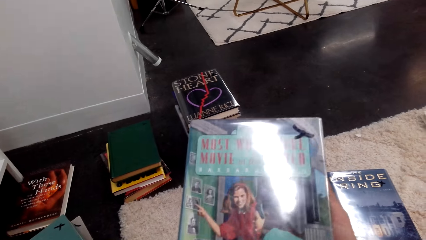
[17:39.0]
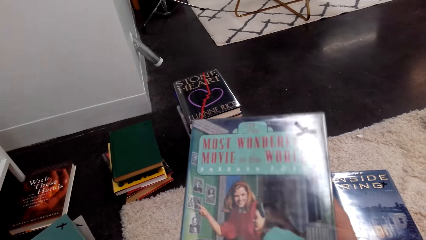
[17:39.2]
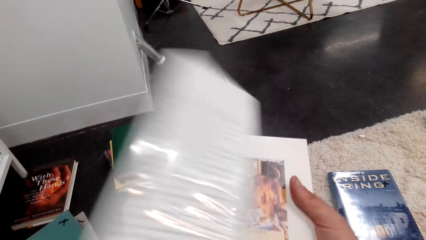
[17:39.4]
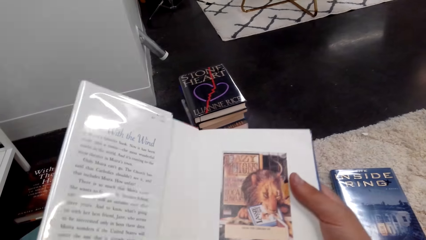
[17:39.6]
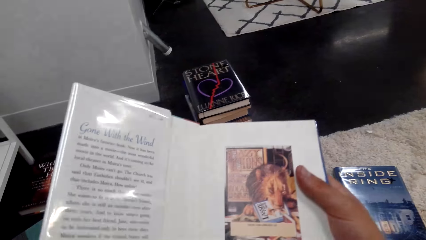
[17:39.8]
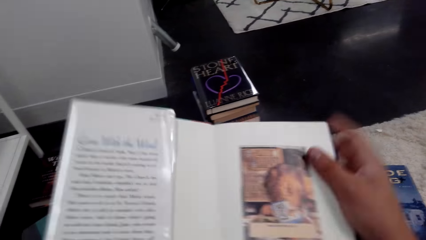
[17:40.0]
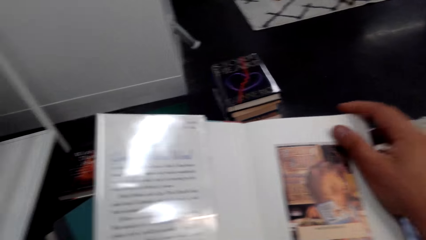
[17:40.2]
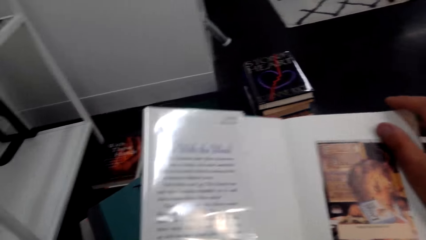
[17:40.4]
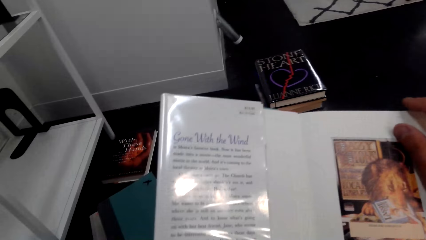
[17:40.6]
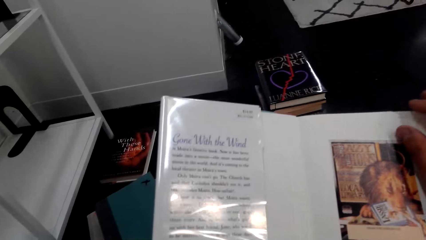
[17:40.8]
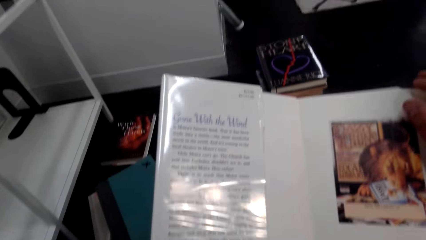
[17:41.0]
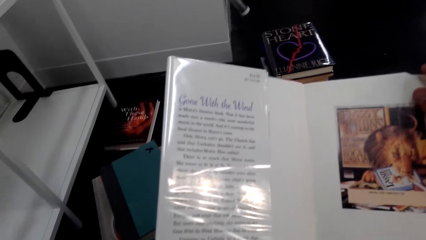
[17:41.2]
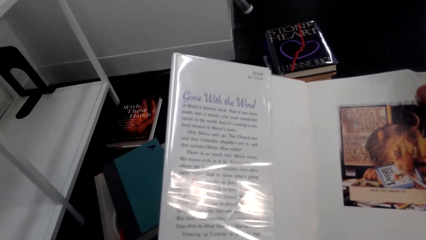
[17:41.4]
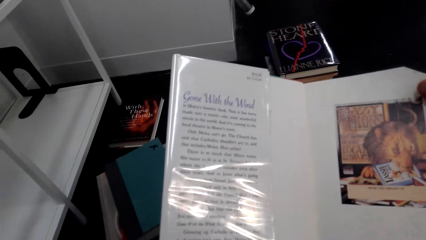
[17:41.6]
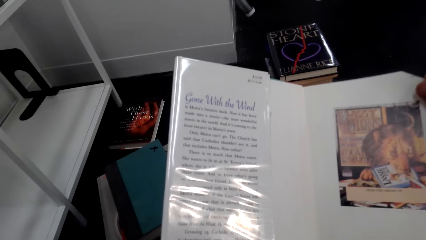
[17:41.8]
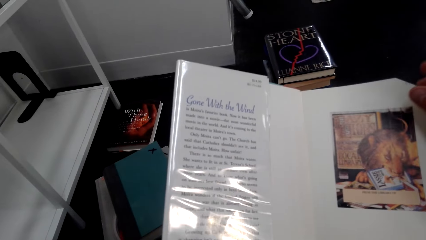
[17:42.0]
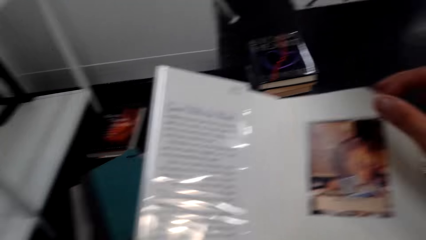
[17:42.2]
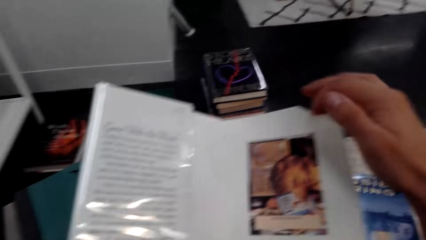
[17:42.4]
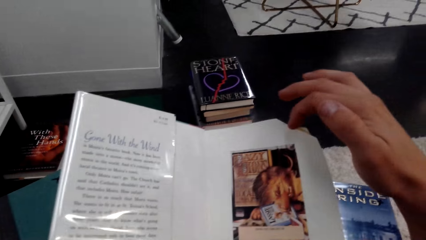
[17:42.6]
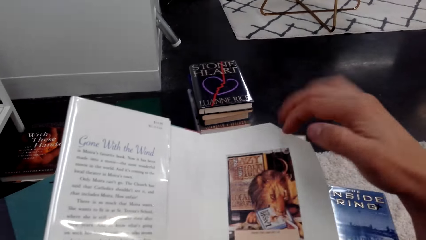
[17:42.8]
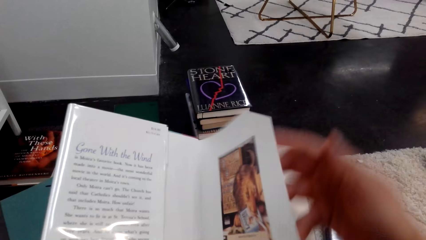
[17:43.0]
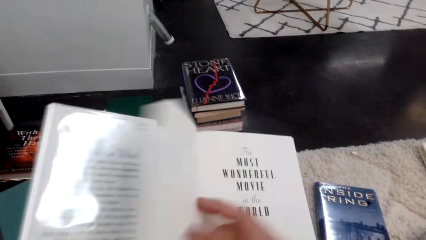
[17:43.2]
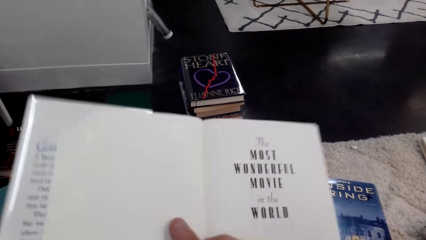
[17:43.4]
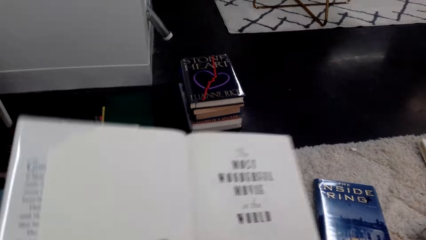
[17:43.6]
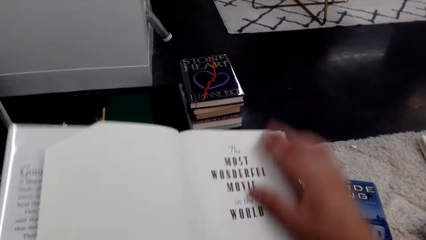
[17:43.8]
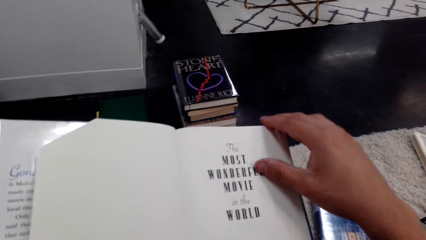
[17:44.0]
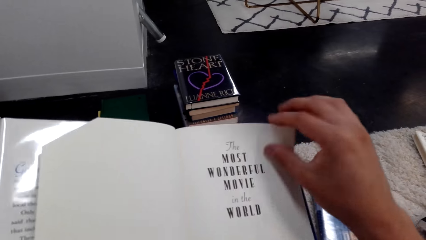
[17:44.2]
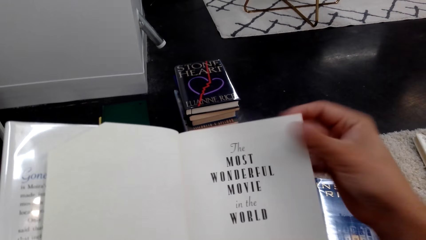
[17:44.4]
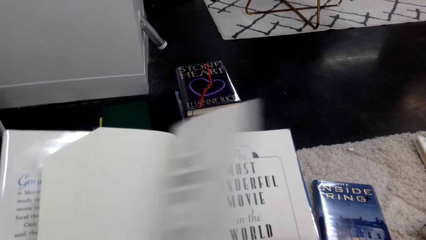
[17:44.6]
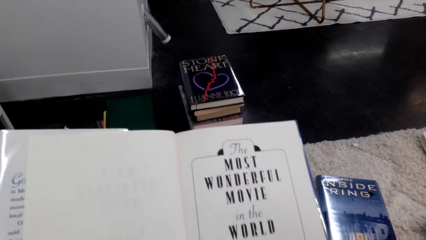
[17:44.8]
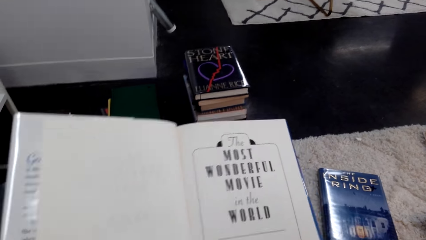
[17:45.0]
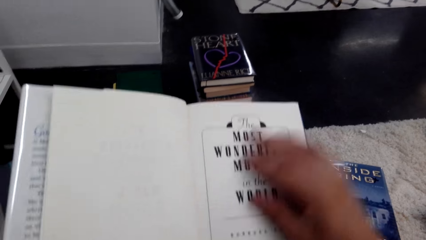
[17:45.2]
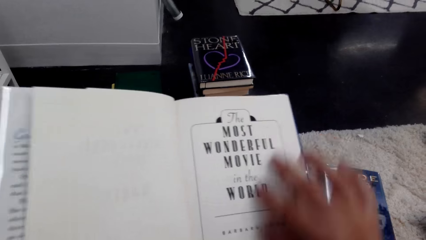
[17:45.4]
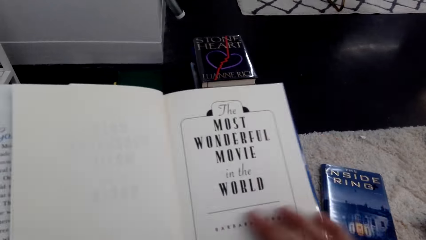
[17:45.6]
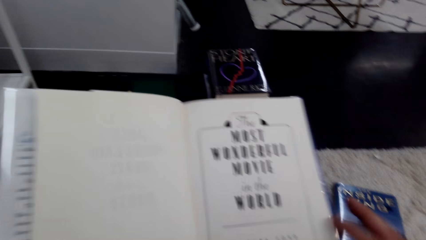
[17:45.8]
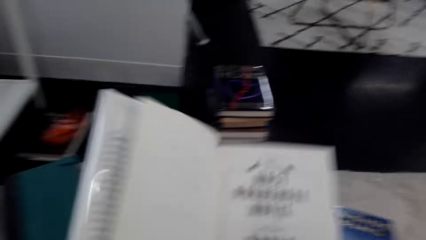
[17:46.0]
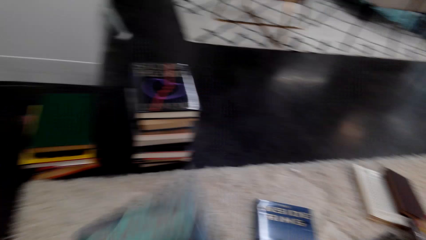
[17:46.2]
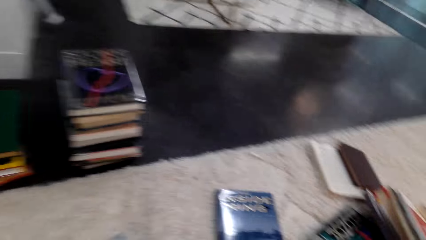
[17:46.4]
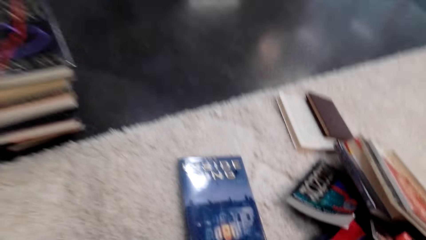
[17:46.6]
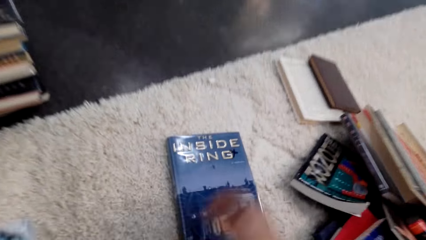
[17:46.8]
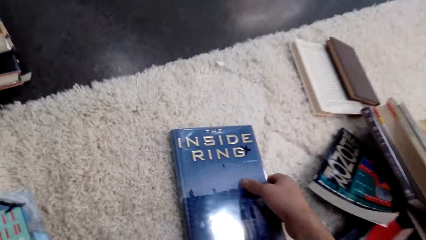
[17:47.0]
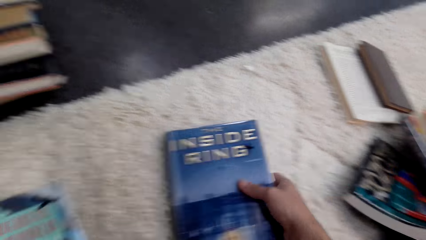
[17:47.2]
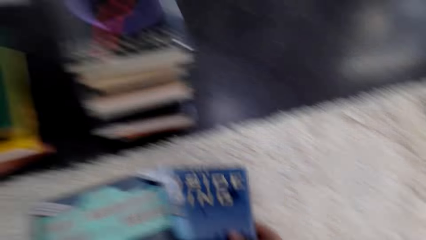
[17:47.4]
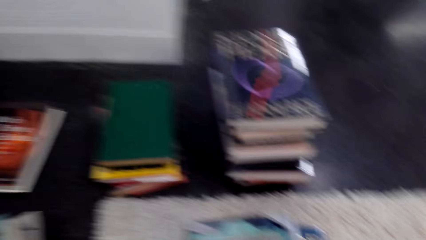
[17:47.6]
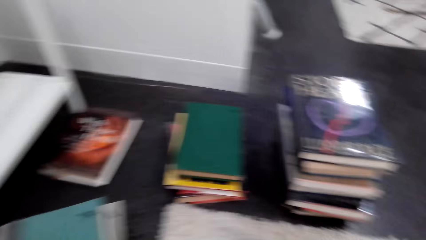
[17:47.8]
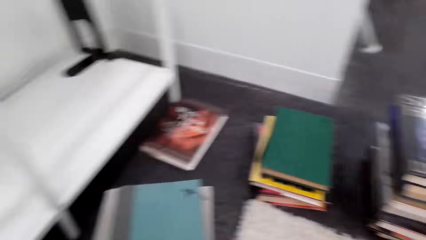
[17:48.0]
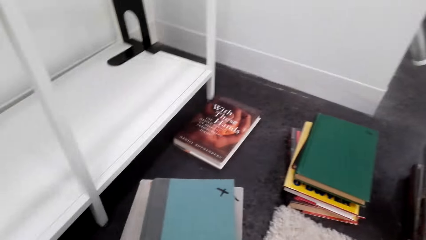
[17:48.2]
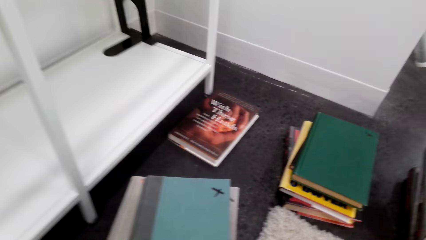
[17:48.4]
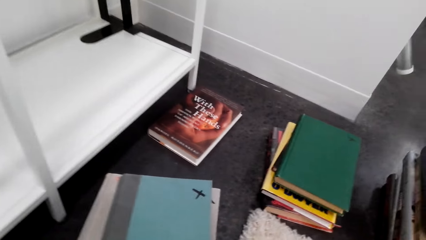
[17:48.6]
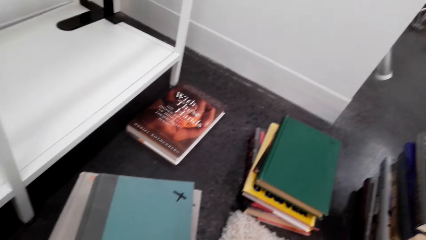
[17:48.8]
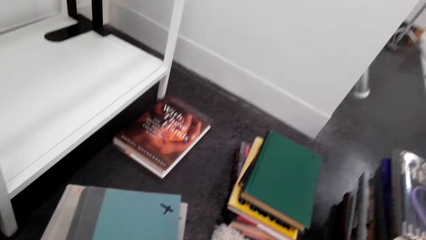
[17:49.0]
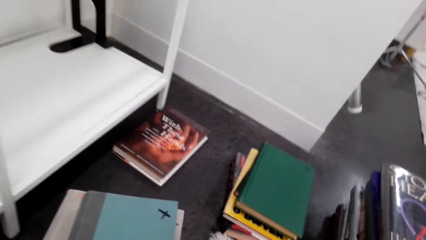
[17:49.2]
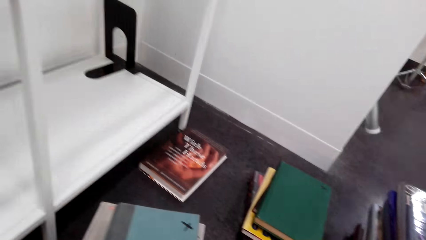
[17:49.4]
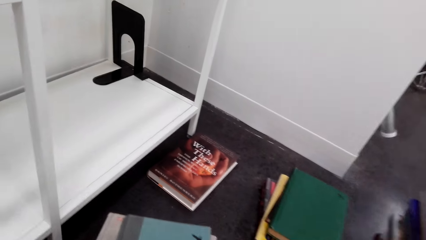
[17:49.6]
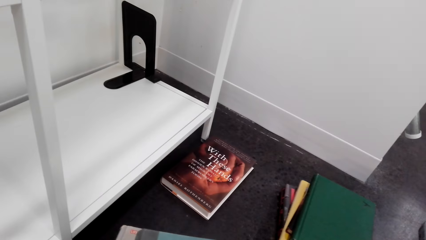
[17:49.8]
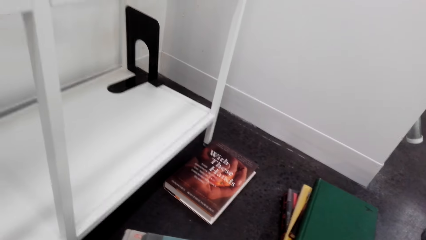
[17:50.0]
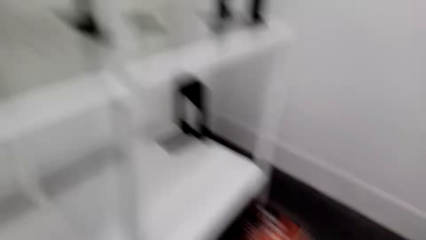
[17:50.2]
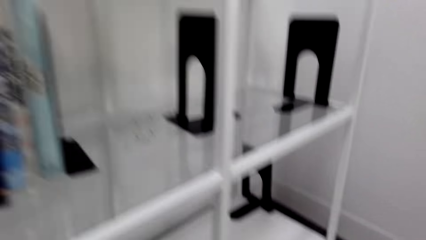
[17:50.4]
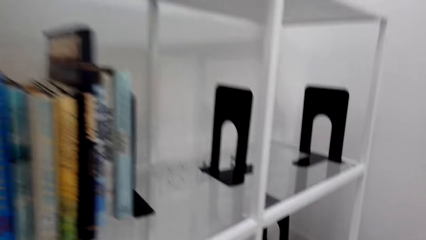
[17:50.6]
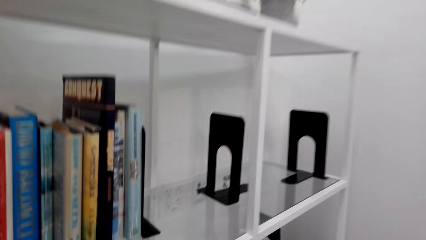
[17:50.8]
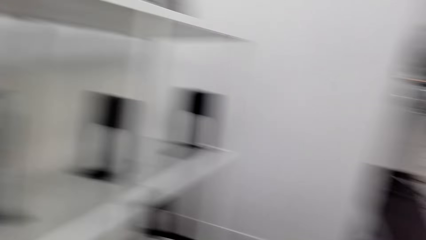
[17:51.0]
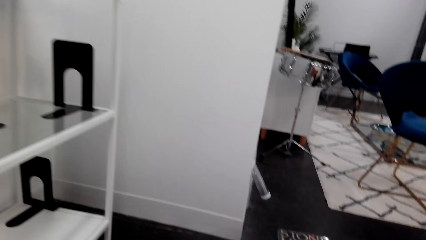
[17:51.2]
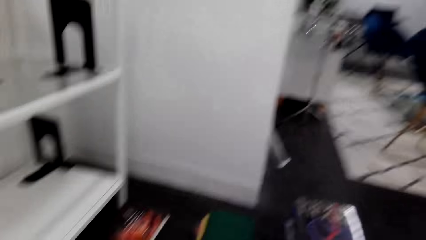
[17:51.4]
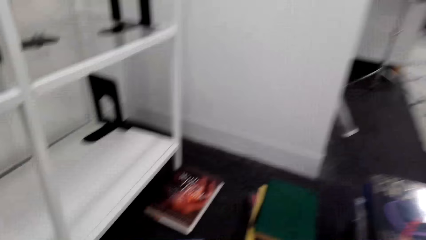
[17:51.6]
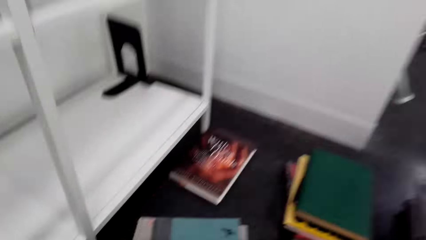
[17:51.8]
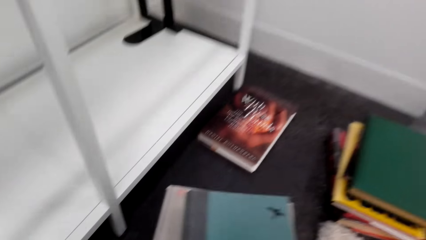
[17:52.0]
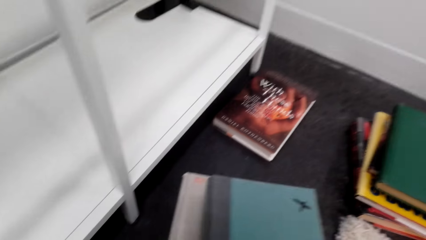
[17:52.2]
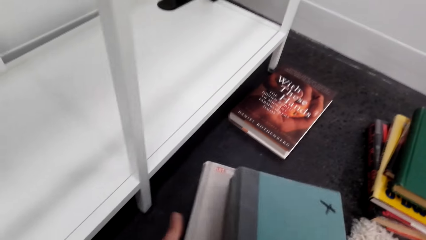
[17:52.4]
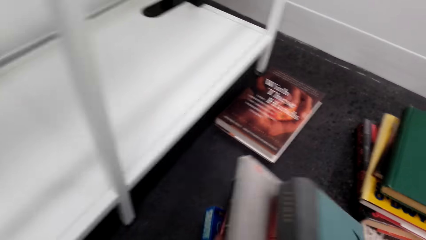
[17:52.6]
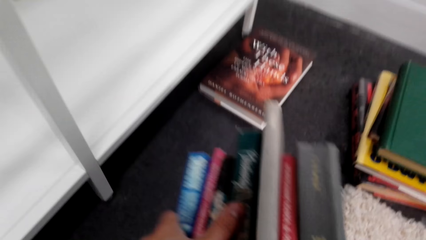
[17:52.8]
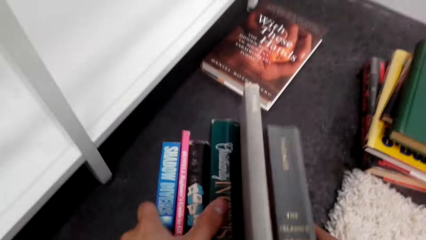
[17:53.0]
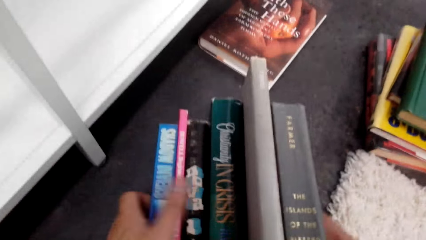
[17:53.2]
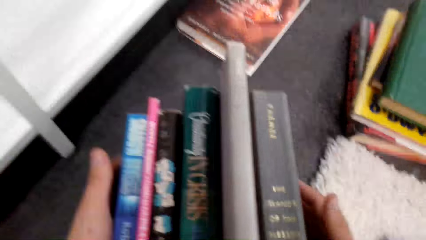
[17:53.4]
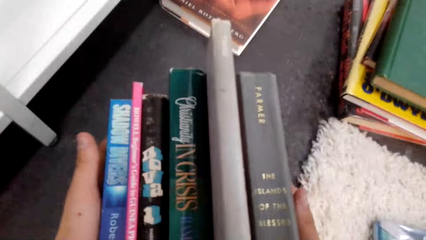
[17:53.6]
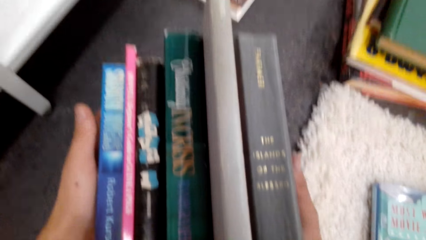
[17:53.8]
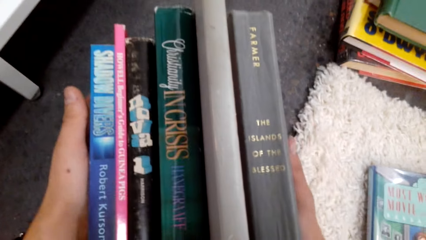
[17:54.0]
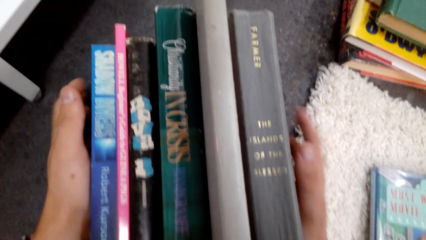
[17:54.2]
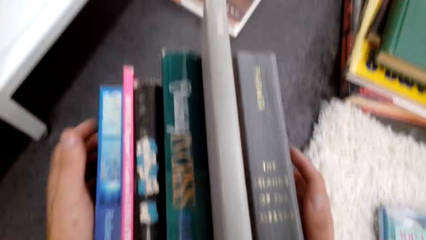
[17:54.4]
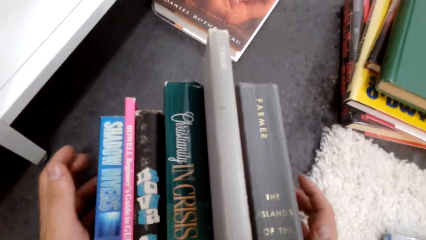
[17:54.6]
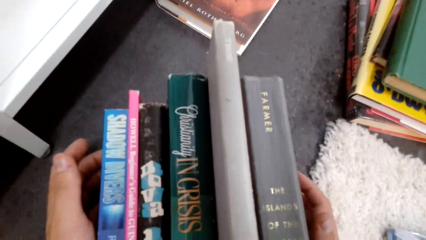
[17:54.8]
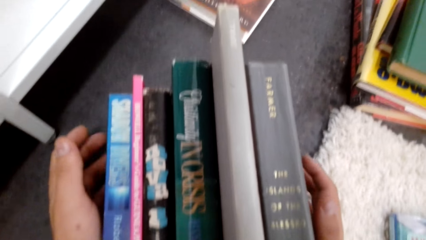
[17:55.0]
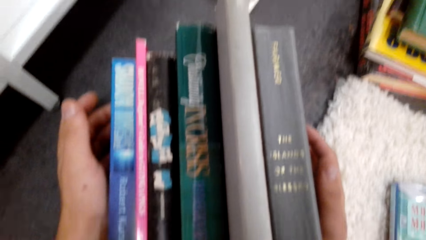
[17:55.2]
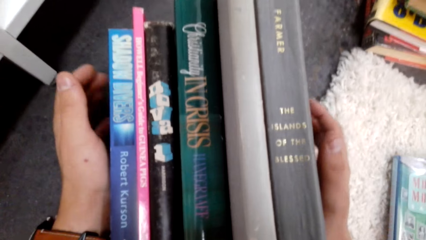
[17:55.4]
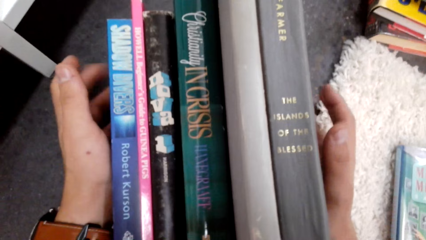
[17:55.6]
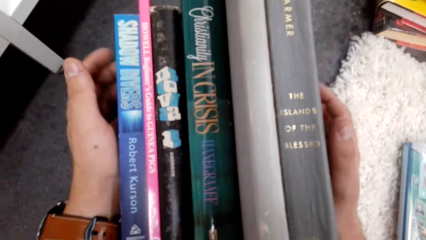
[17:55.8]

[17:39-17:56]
The camera wearer opens the novel book. They flip a page of the book. They flip a page of the book again. They close the book. They pick a book.
